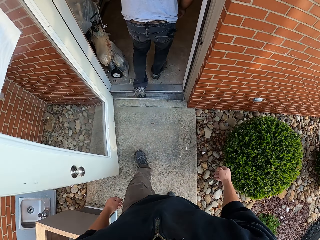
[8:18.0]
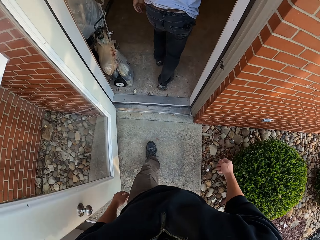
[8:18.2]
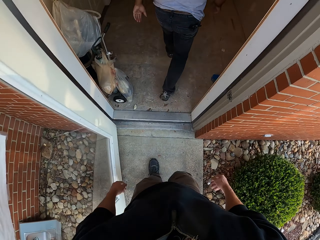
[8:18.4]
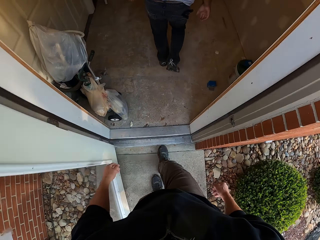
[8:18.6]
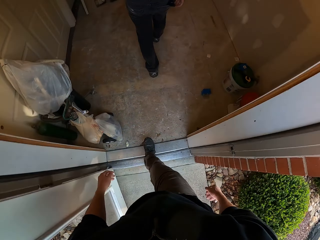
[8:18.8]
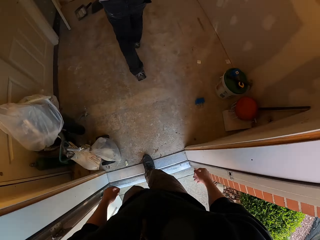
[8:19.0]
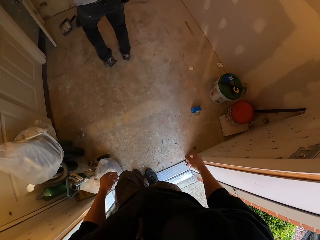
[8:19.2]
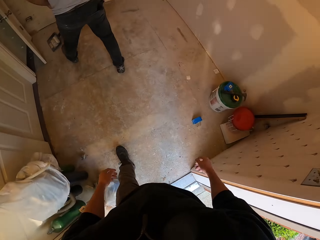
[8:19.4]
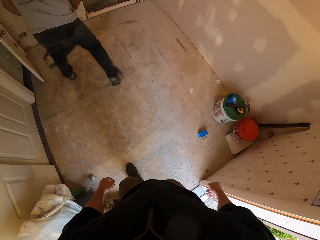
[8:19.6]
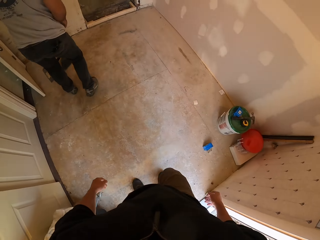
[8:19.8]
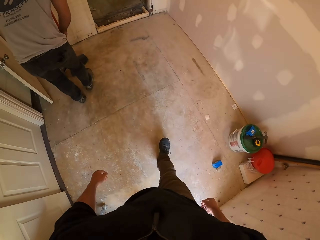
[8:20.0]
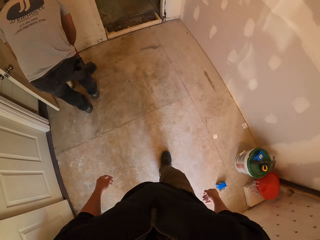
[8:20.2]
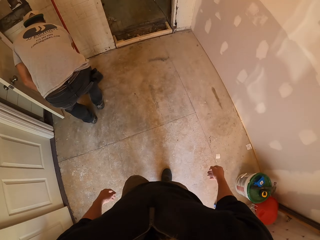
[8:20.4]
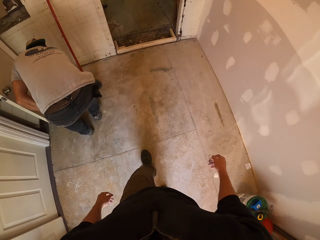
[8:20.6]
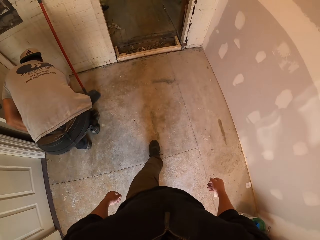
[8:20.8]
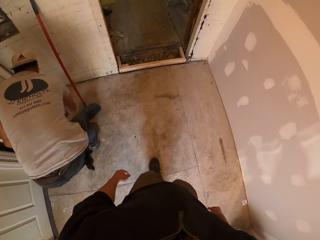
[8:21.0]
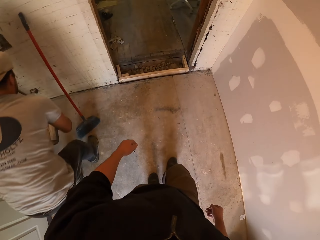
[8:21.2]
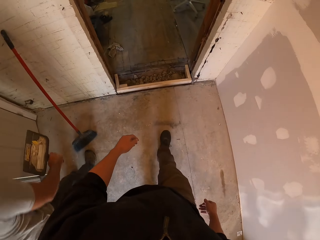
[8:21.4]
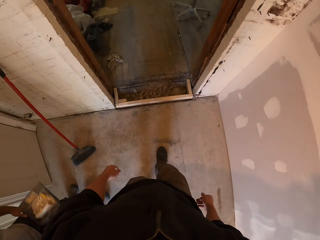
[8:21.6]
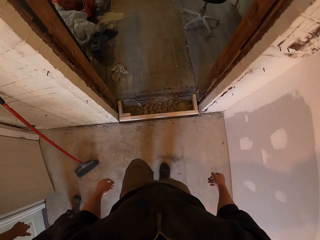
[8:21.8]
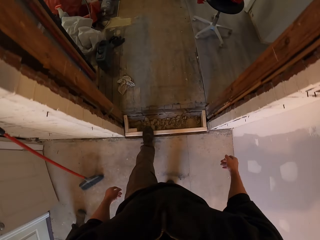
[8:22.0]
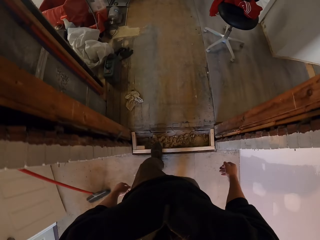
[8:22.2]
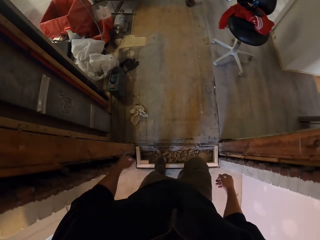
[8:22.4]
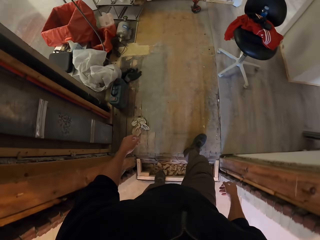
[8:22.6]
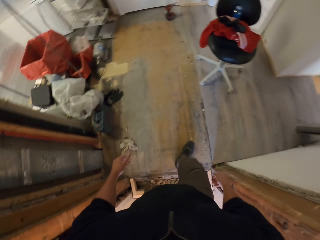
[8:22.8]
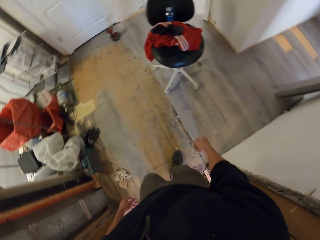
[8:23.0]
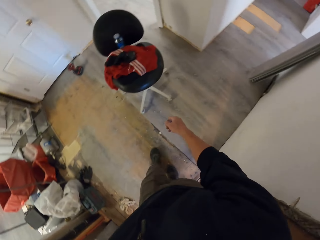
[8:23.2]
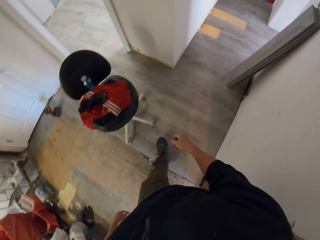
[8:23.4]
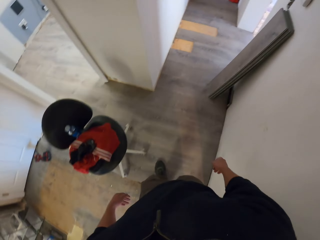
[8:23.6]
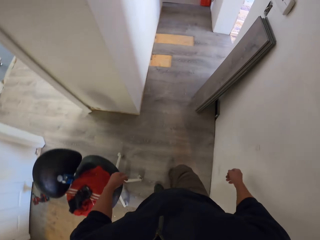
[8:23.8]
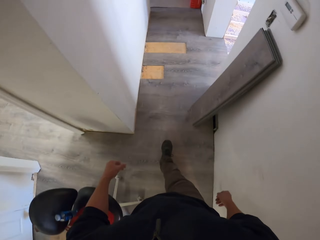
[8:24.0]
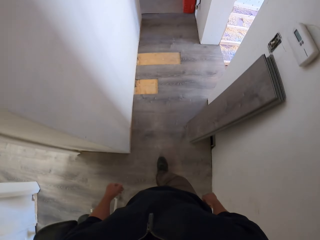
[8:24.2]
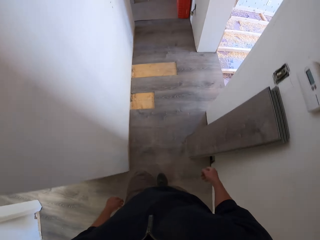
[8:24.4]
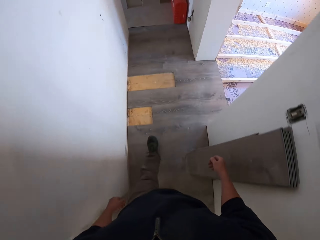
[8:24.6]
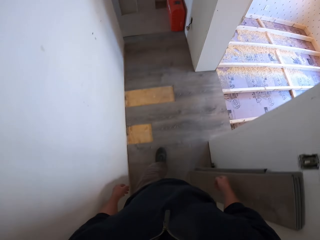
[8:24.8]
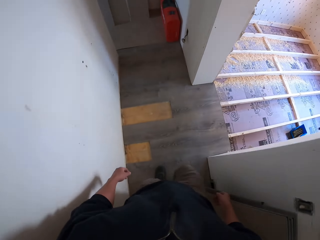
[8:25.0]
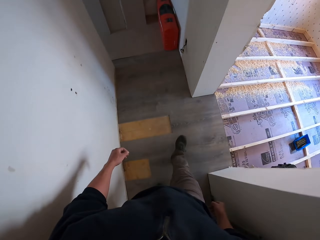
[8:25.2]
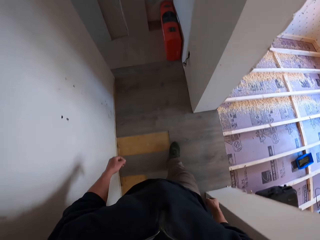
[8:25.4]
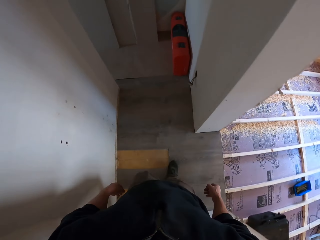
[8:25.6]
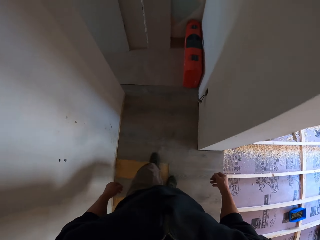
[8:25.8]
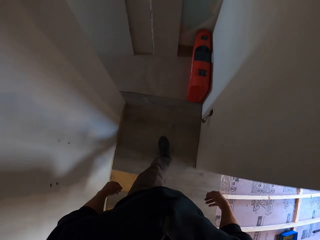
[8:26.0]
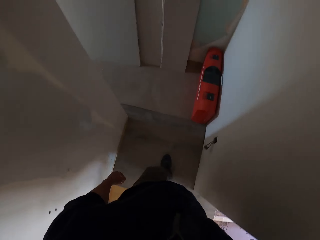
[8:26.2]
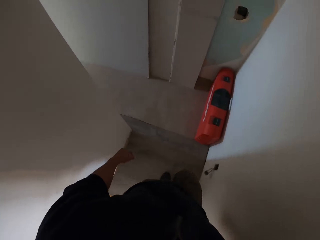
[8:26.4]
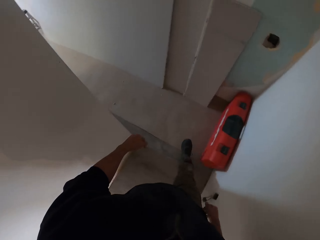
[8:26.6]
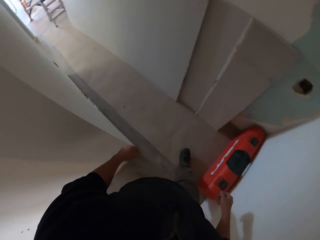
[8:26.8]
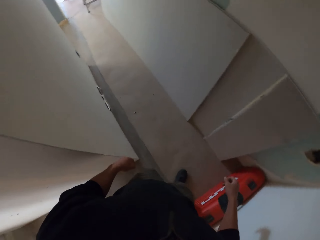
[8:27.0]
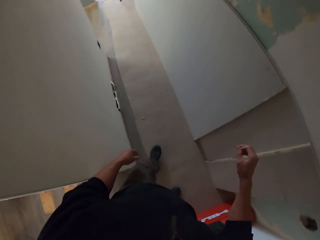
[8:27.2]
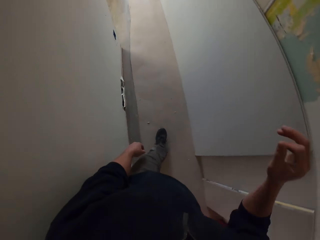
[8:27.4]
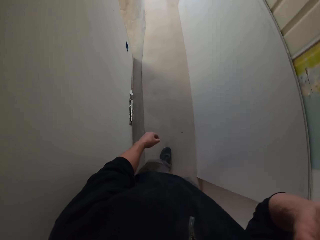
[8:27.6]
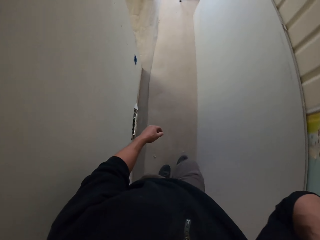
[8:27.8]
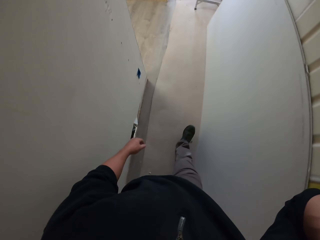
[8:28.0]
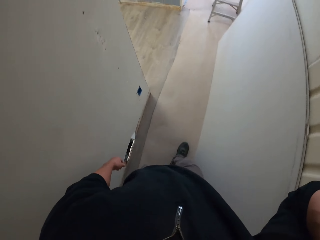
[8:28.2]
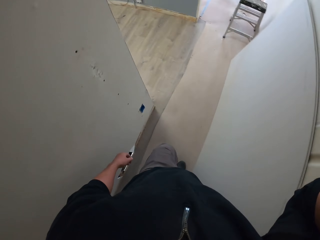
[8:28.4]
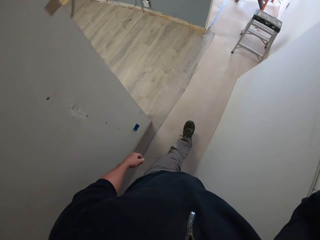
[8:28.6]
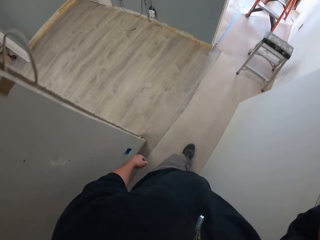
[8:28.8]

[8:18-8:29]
A man picks up the dustpan. The camera wearer moves around.

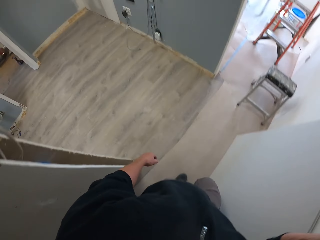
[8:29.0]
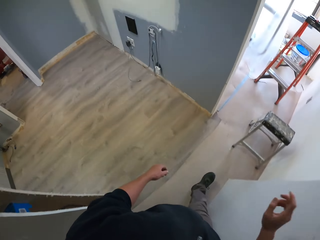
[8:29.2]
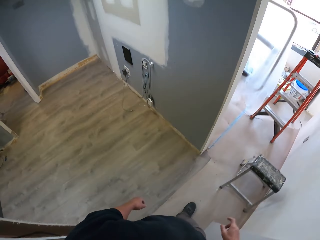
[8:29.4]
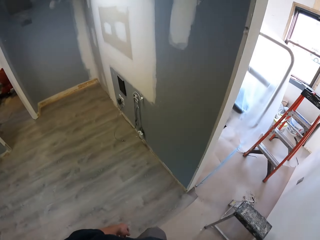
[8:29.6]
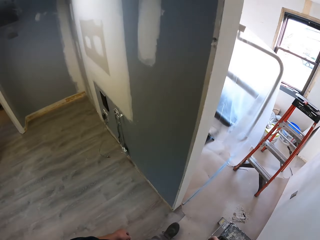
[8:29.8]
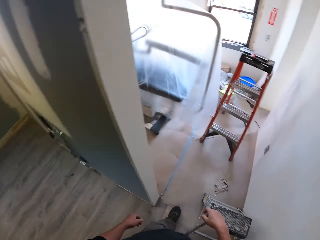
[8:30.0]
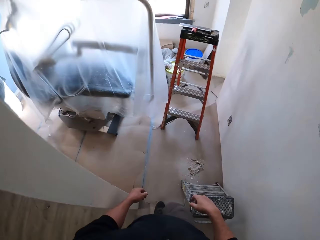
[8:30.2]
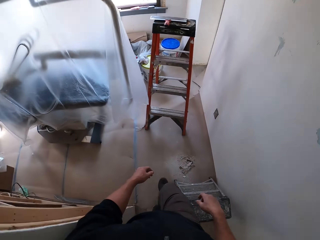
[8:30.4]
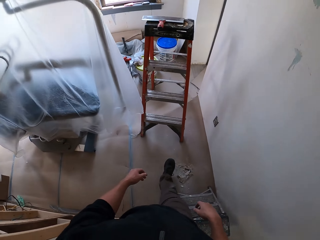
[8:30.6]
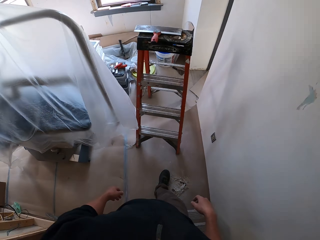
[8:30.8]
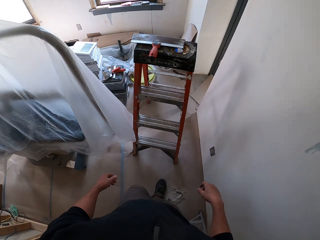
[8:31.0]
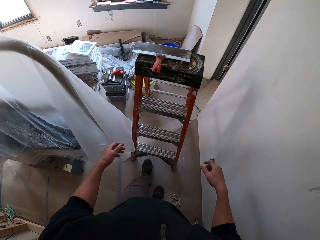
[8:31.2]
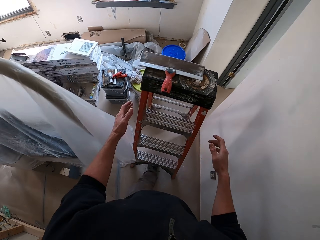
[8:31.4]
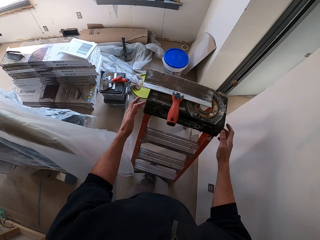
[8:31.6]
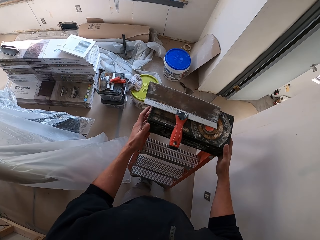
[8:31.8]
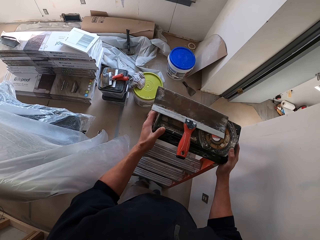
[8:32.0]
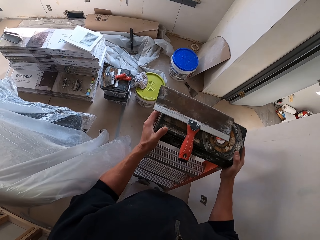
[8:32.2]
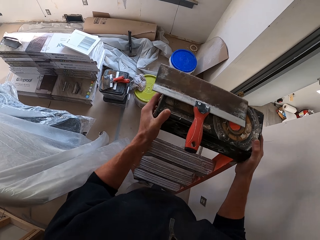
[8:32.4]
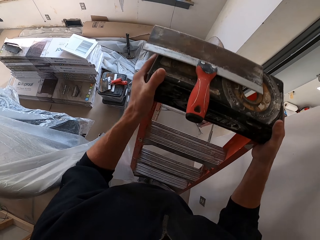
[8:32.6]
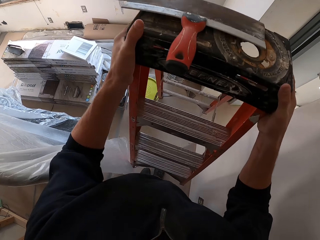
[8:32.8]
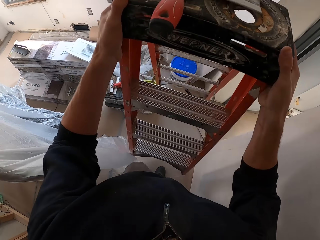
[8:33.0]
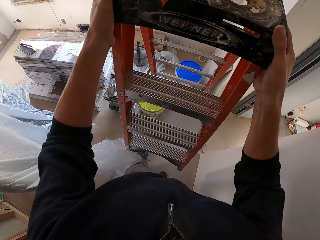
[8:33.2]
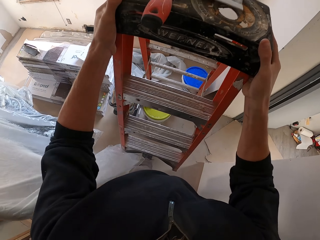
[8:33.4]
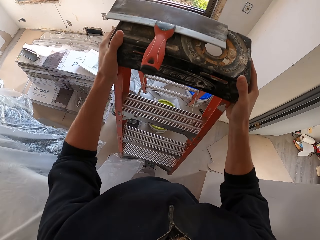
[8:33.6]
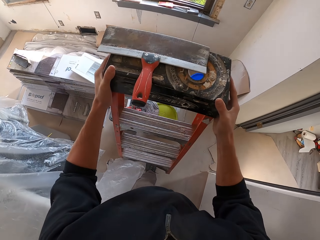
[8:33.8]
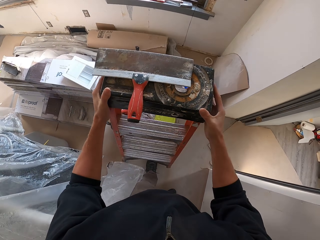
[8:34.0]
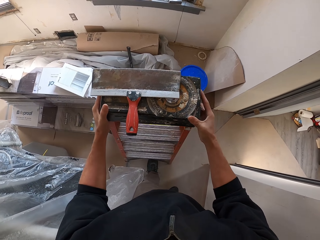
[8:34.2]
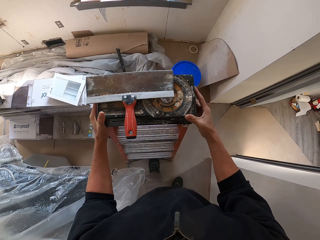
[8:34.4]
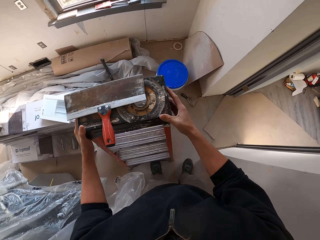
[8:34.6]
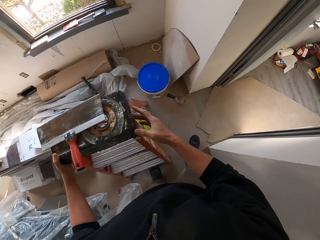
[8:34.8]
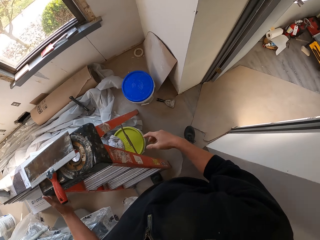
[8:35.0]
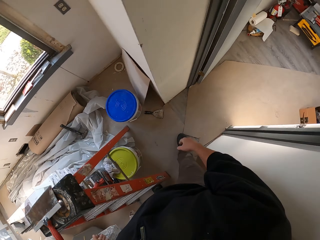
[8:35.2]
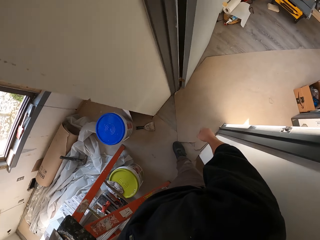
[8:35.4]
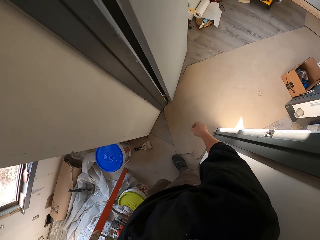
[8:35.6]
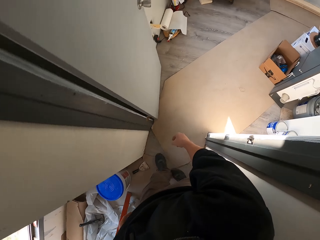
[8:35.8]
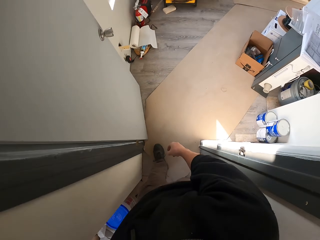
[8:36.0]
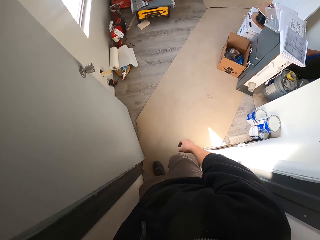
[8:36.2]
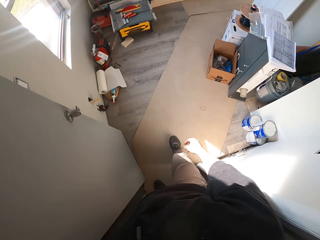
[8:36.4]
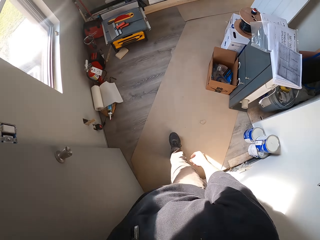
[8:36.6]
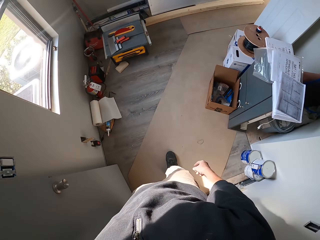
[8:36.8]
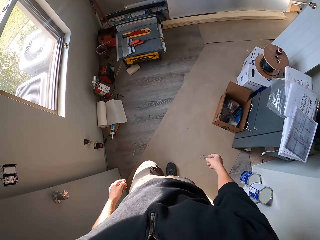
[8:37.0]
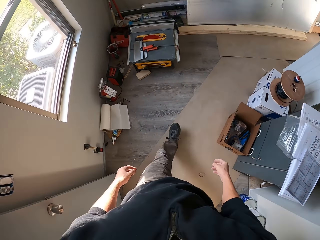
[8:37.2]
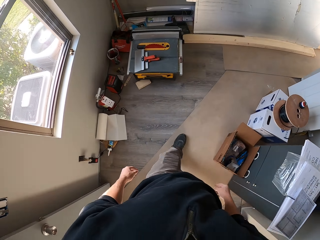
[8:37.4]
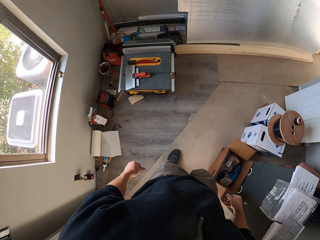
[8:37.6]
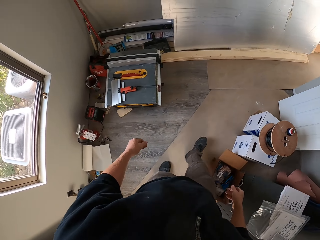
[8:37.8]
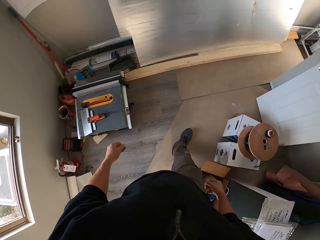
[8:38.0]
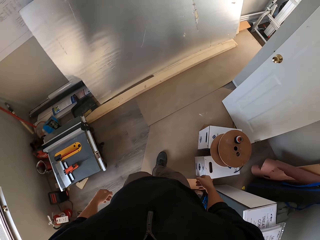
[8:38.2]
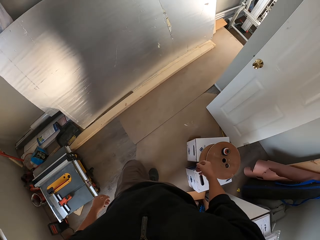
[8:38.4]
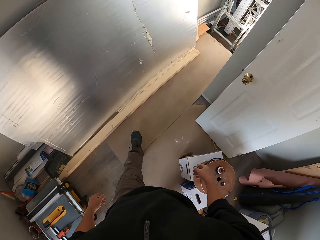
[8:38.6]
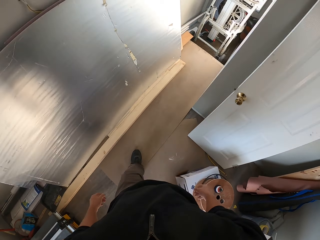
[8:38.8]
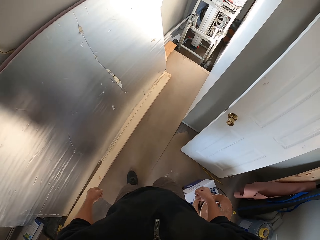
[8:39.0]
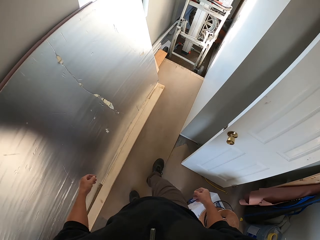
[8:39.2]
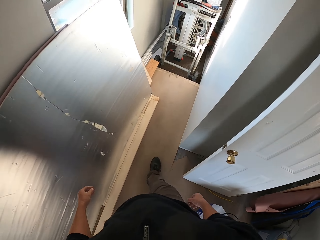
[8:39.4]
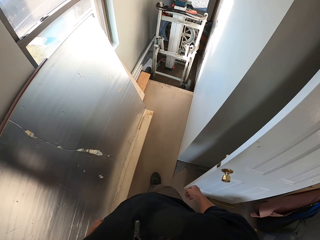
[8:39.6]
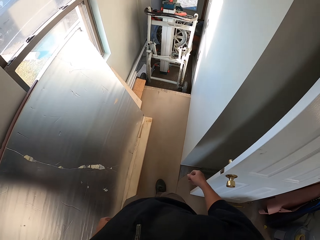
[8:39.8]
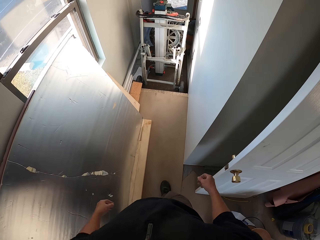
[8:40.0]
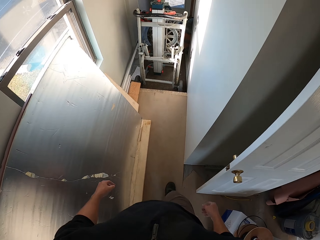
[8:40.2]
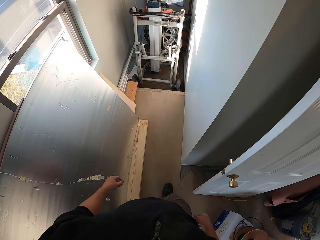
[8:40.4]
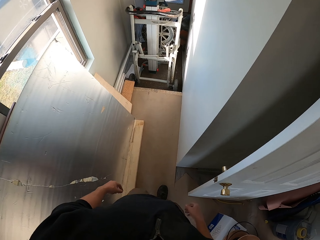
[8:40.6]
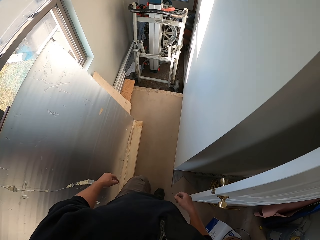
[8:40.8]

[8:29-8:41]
The camera wearer moves the step ladder. They move around.
